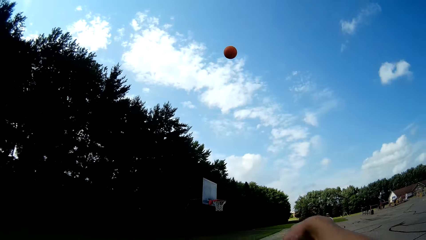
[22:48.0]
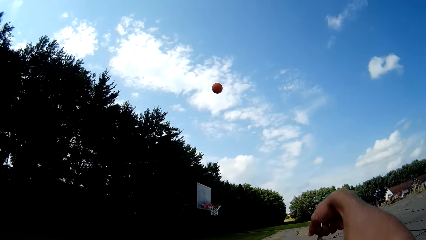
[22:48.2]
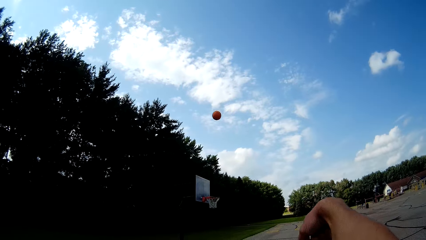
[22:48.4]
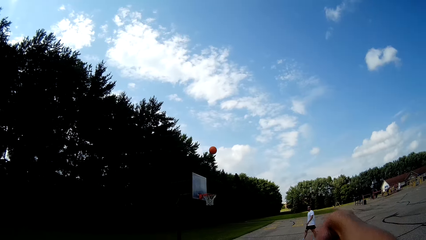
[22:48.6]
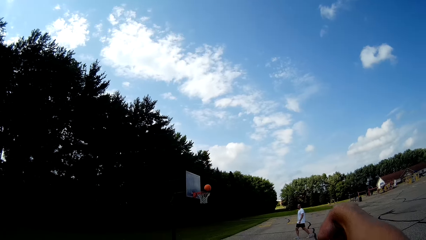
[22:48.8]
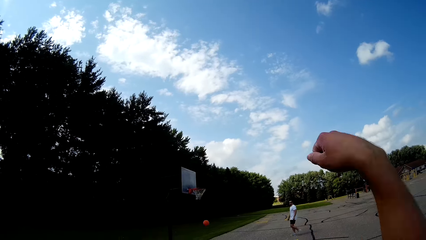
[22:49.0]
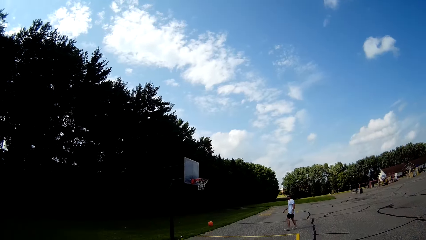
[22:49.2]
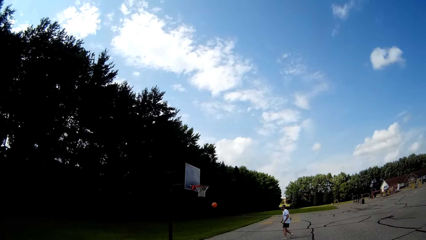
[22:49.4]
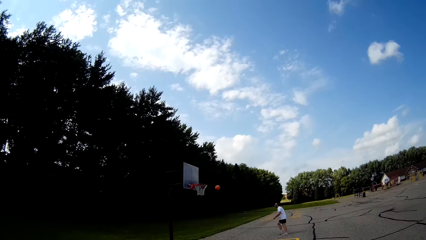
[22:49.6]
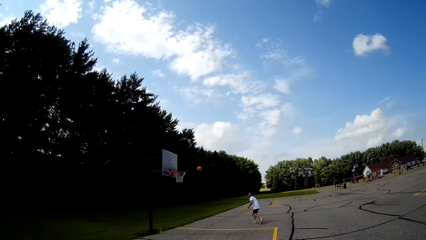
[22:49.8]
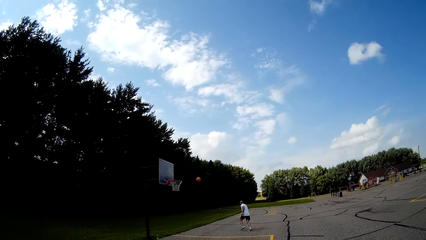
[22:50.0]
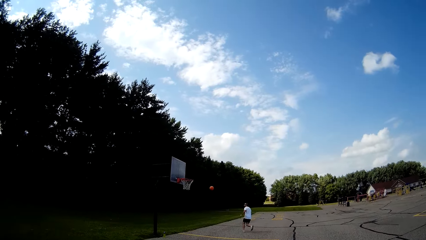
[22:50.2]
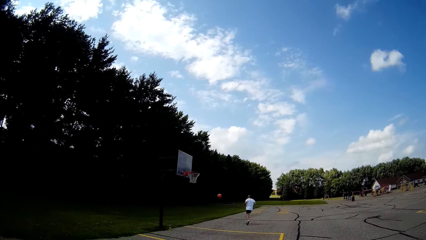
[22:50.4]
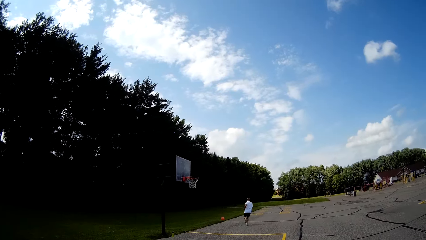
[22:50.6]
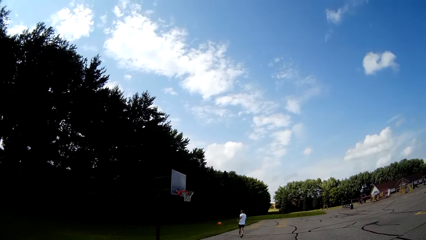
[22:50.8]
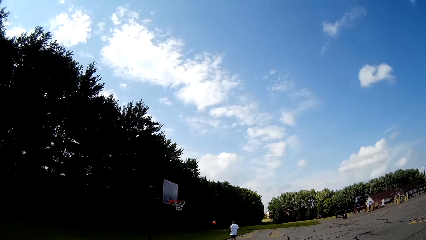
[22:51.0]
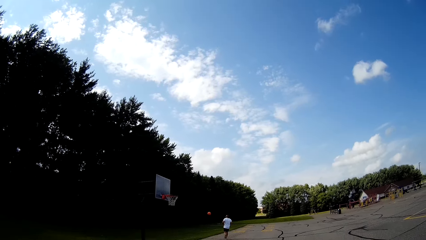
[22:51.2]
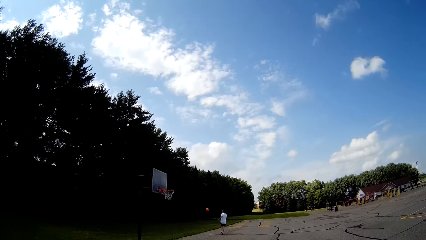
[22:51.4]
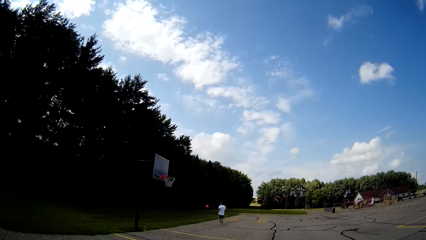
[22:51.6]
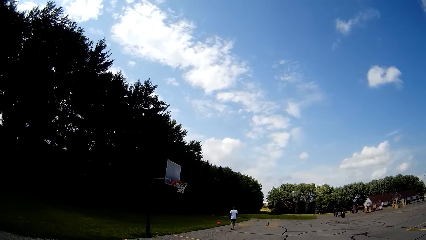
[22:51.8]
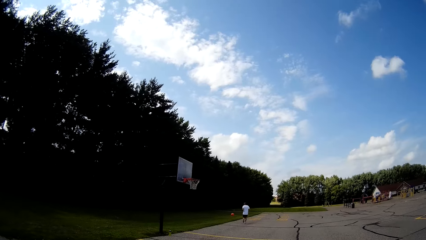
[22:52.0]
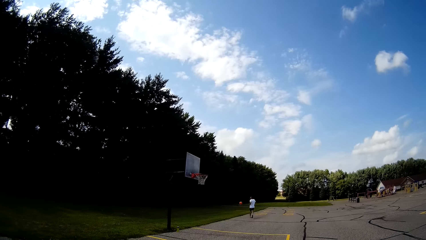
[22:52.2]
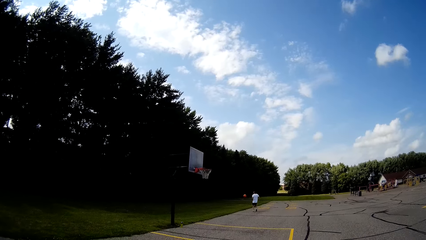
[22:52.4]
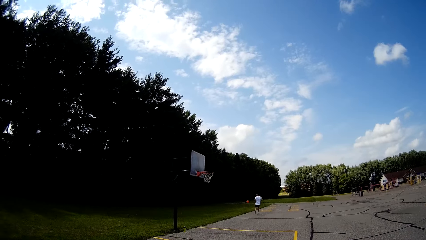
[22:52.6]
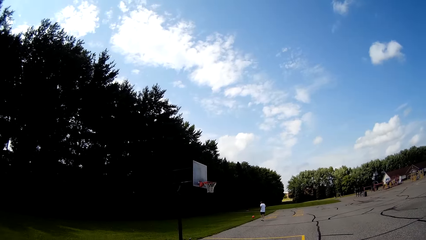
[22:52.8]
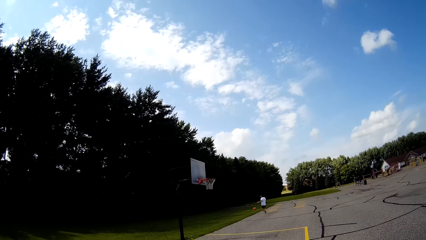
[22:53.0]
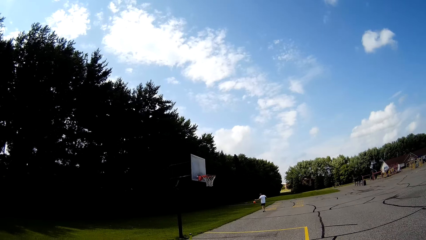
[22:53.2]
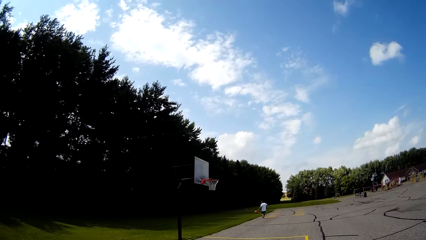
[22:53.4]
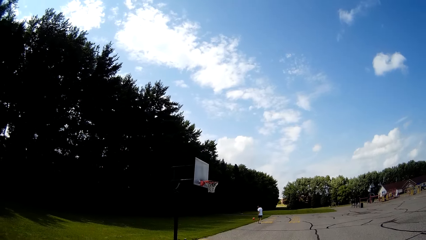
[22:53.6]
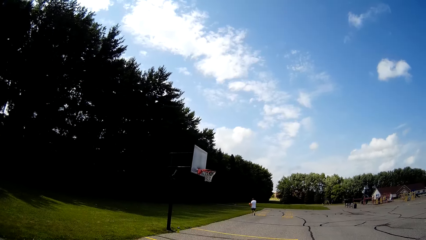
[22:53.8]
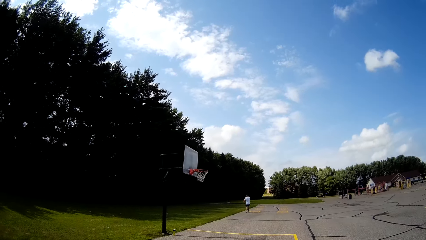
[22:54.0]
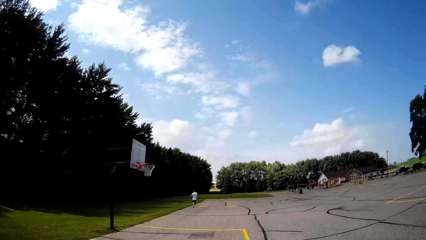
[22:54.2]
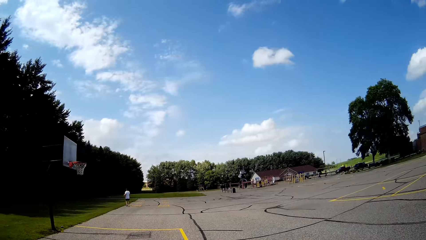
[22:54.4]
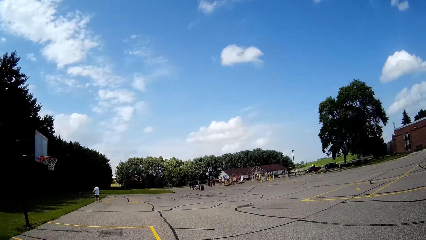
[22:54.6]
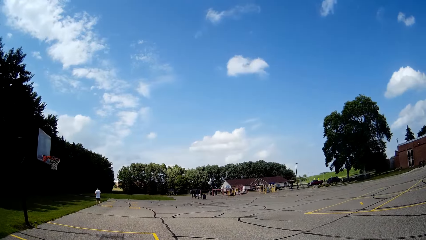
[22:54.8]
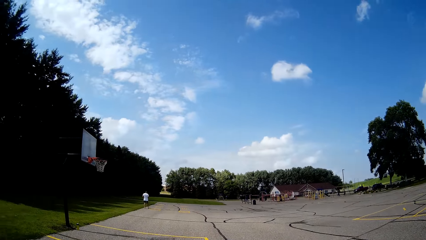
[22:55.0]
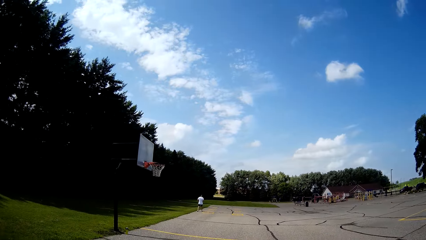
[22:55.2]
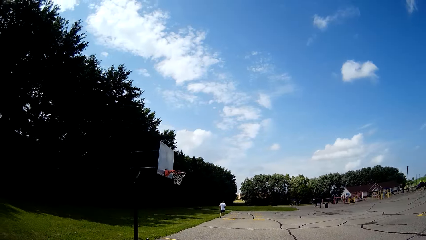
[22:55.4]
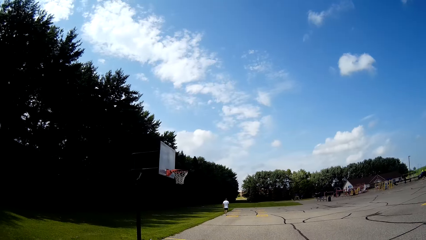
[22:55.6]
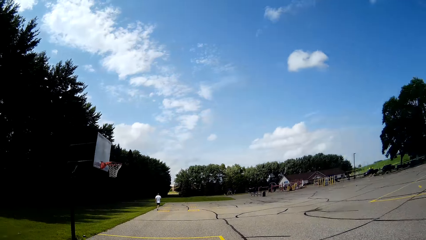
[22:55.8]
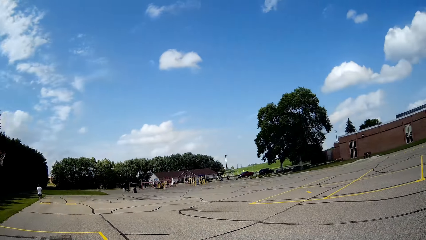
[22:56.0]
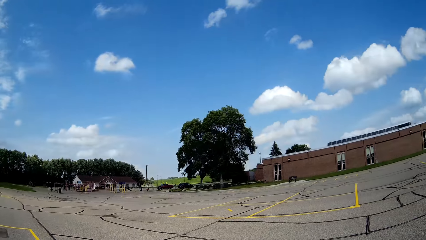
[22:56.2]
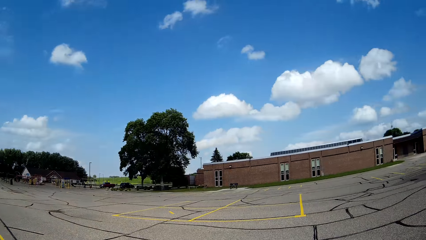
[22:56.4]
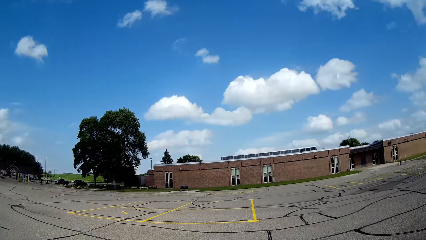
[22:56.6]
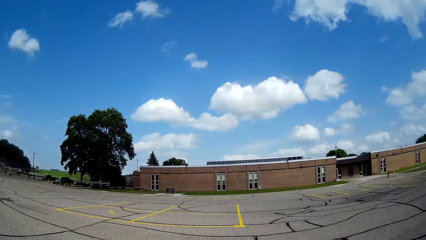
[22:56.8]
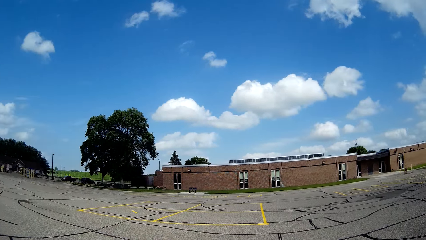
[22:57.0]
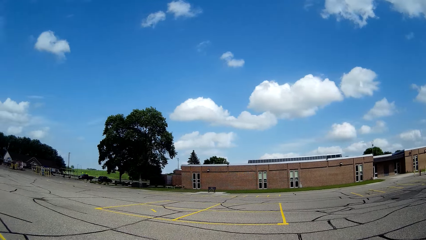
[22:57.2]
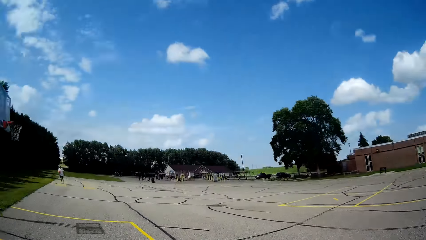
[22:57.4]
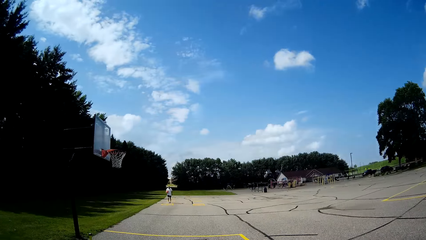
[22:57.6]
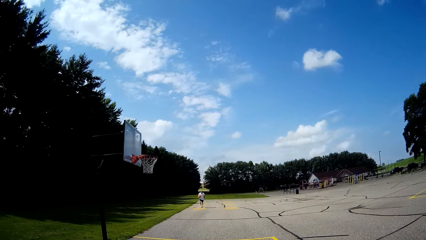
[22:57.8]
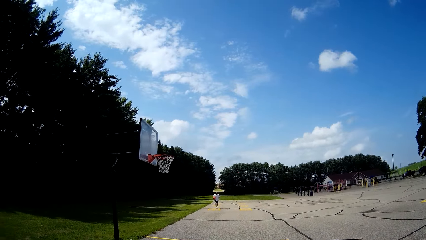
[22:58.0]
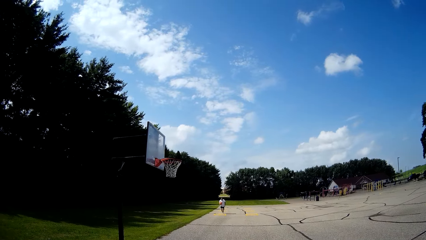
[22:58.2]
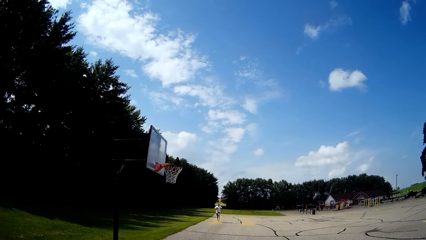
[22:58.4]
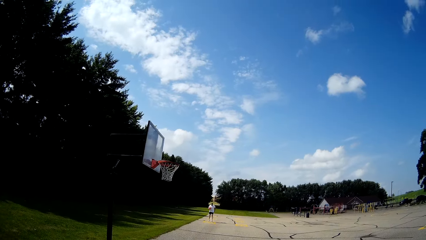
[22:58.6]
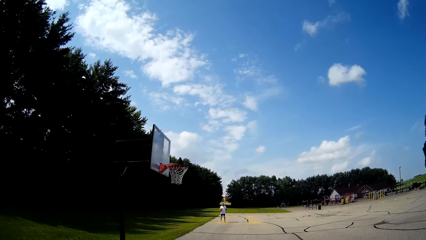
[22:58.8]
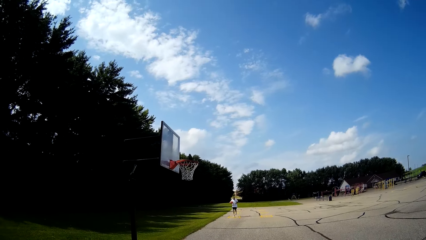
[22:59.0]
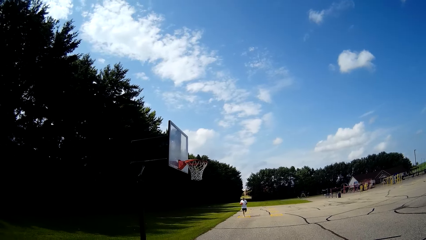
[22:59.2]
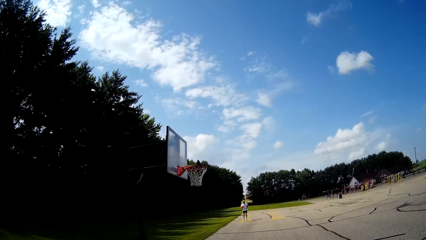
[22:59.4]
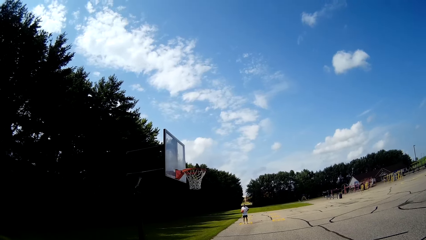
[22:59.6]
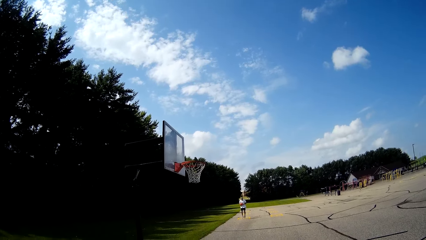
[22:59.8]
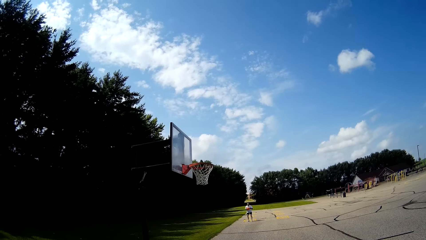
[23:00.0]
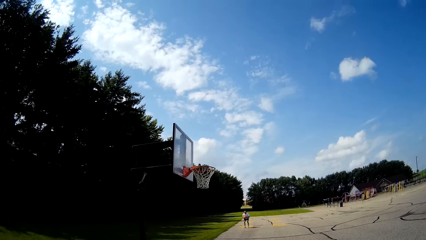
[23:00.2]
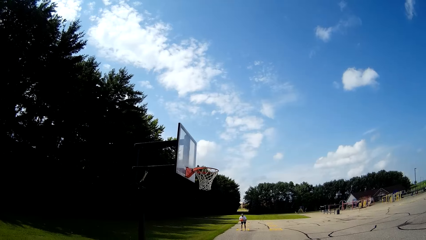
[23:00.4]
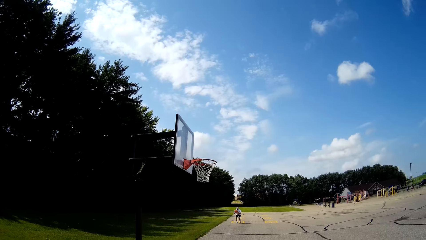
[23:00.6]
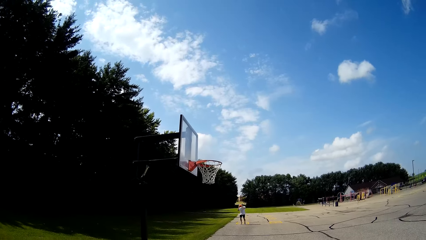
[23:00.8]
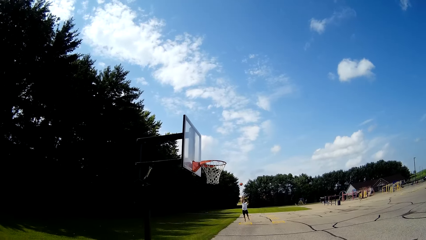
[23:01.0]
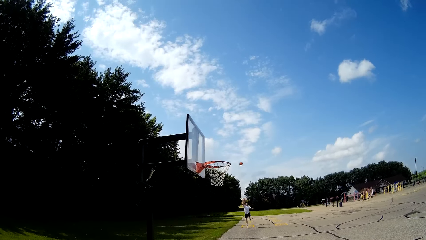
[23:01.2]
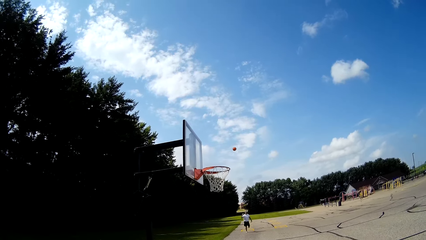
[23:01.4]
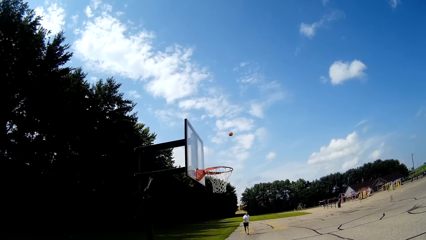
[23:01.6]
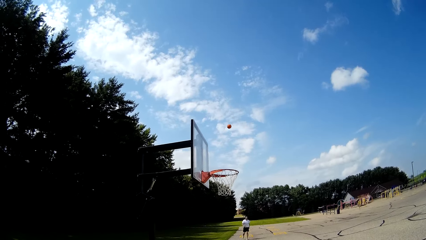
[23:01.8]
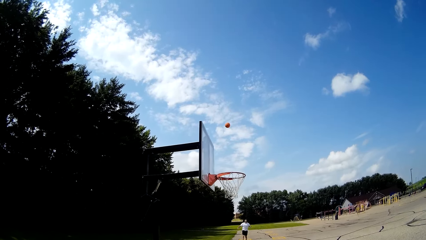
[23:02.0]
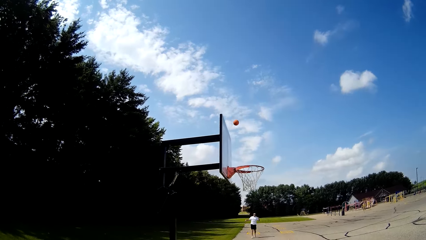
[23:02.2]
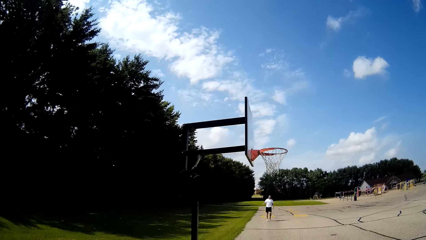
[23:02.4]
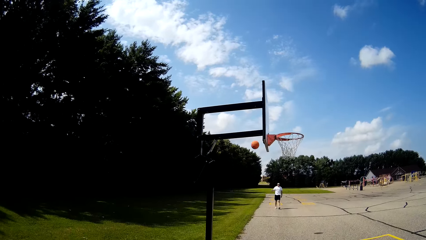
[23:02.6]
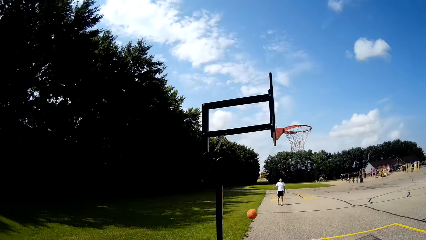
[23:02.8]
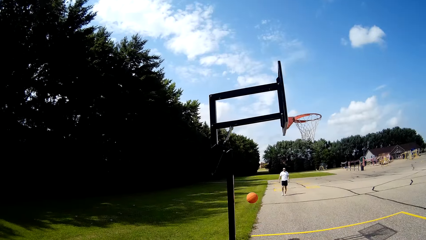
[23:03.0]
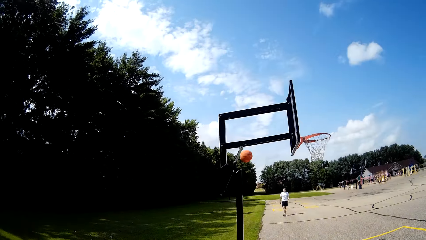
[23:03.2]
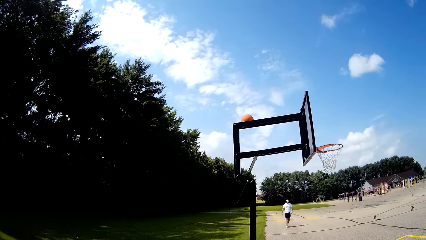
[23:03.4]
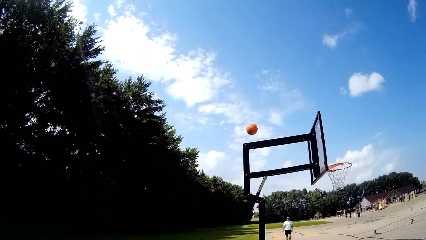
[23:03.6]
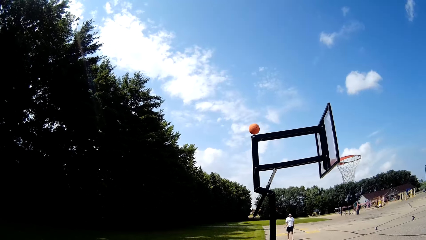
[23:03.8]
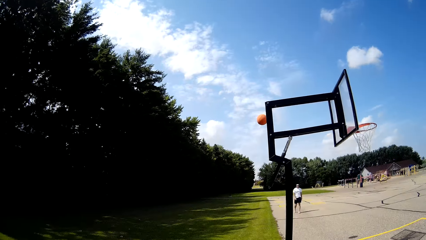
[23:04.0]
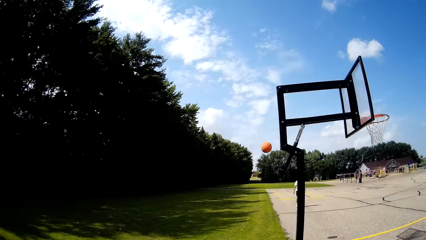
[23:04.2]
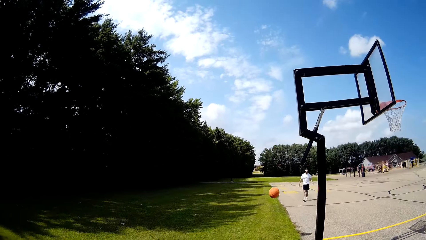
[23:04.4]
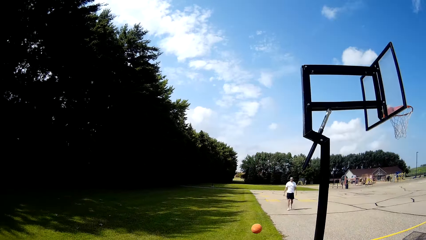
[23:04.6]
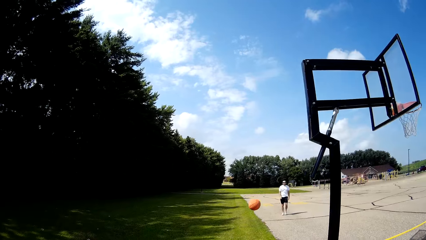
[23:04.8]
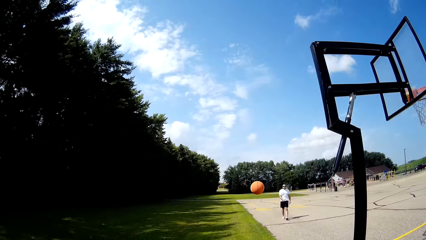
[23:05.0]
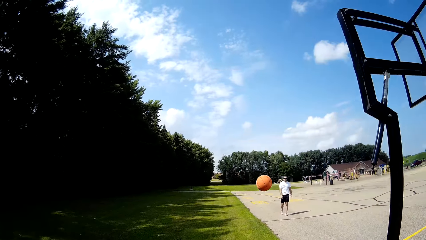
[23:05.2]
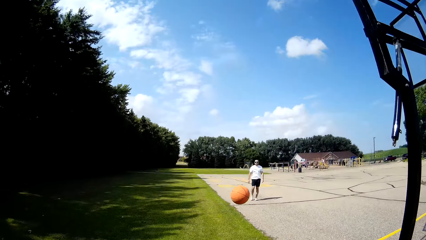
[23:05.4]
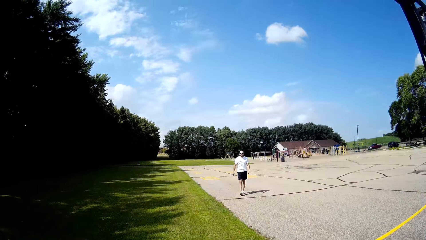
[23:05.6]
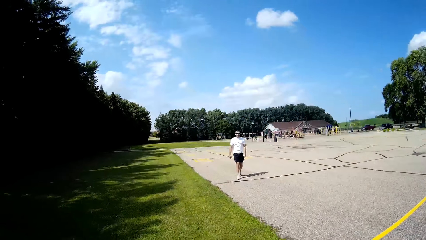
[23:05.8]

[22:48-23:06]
The camera wearer throws the ball on the net. A person runs after the ball. The camera wearer looks around. They walk across the basketball court. The person throws the ball on the net. The camera wearer runs after the ball.
